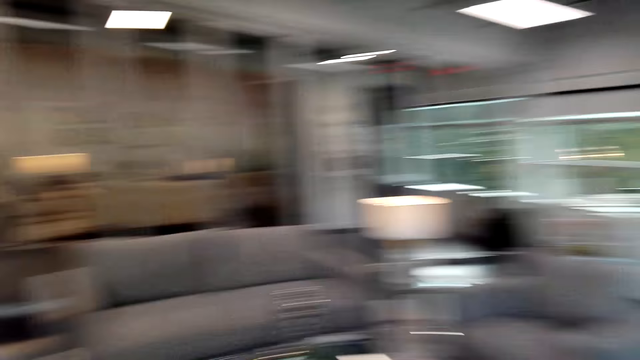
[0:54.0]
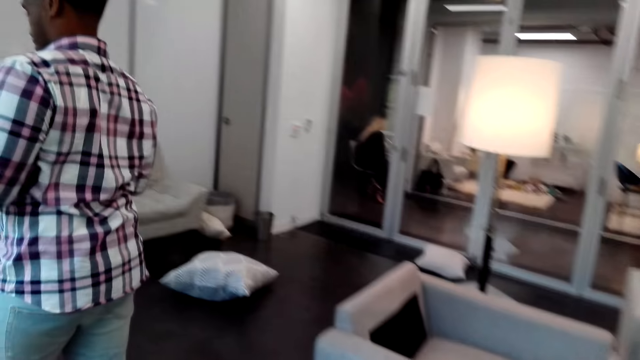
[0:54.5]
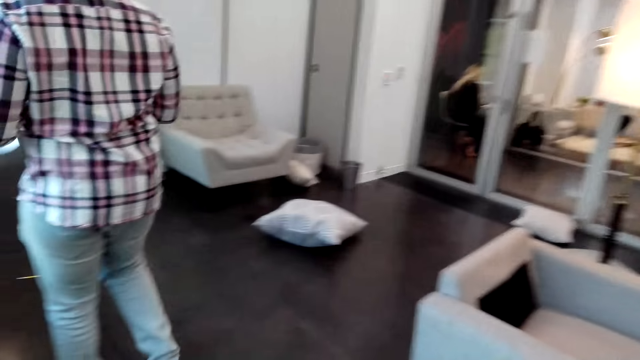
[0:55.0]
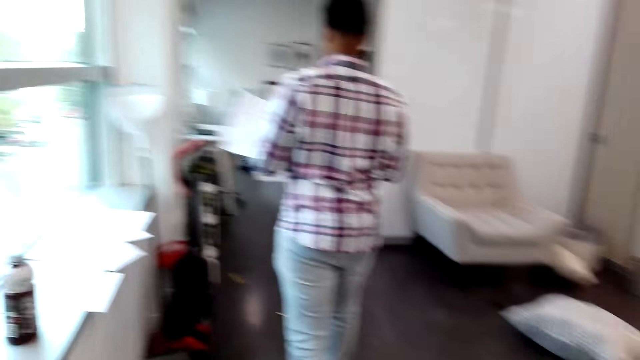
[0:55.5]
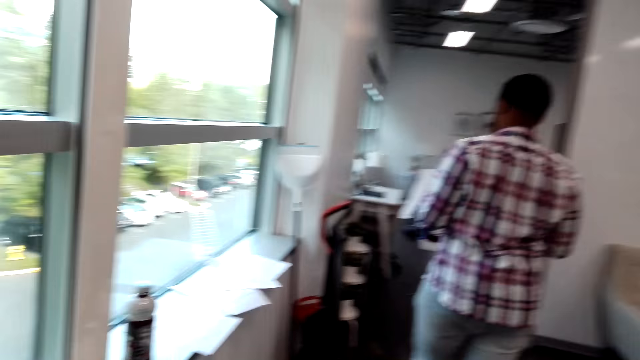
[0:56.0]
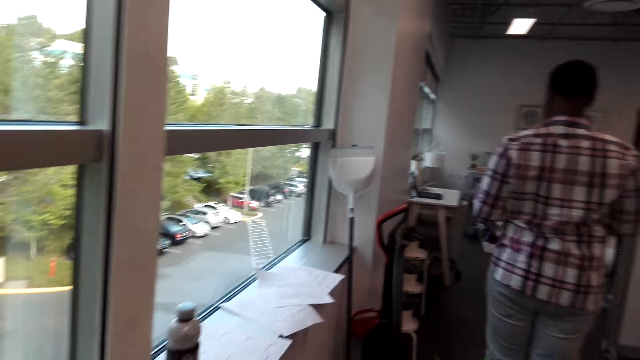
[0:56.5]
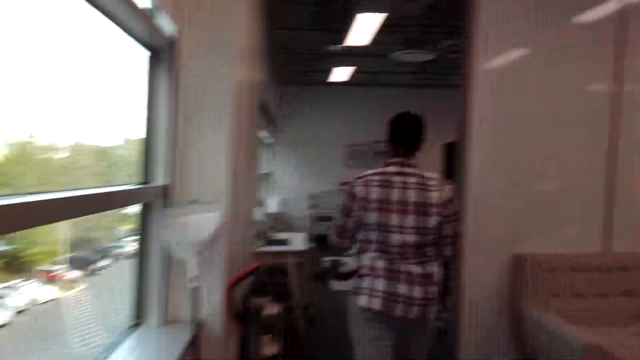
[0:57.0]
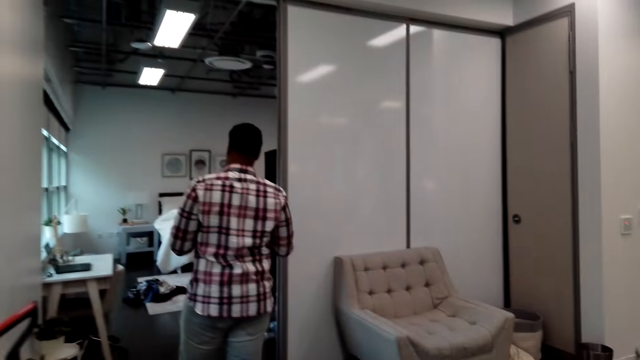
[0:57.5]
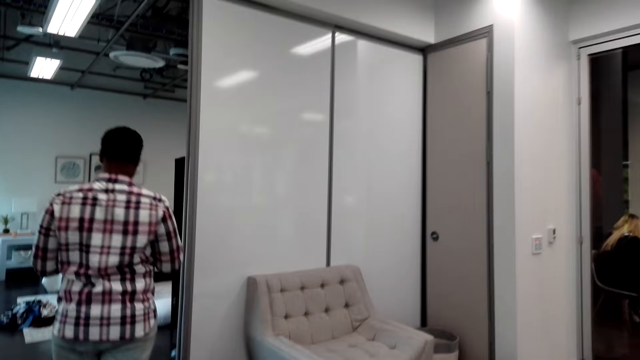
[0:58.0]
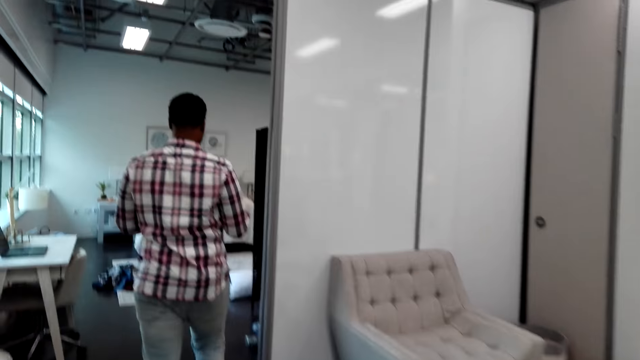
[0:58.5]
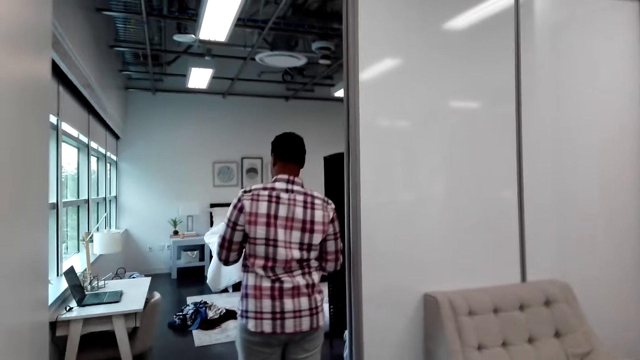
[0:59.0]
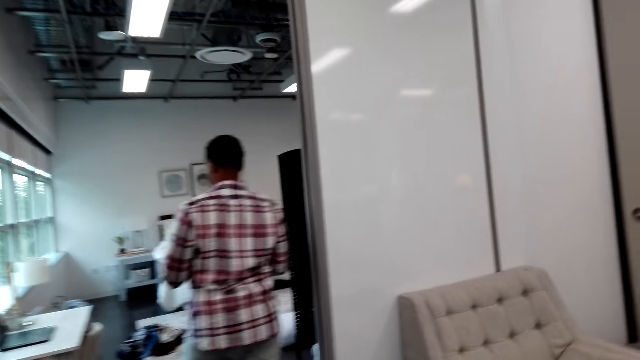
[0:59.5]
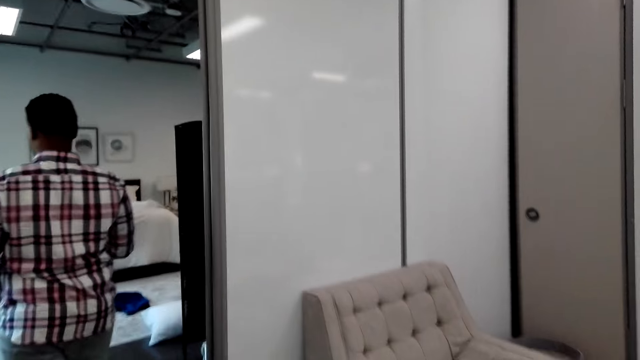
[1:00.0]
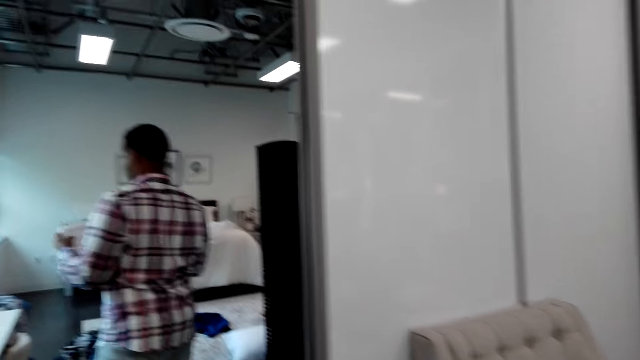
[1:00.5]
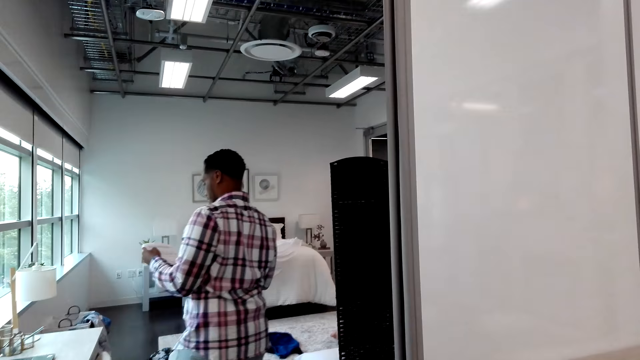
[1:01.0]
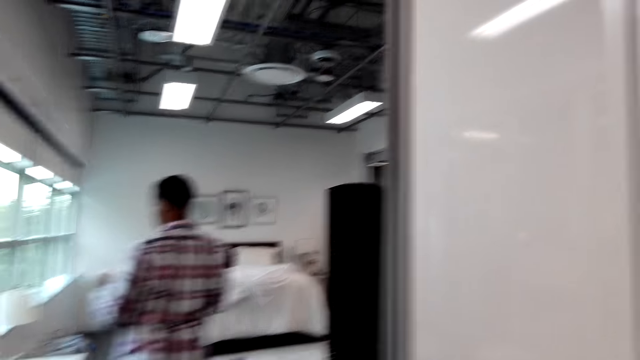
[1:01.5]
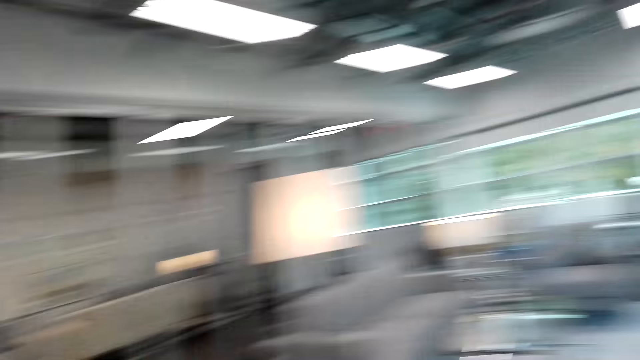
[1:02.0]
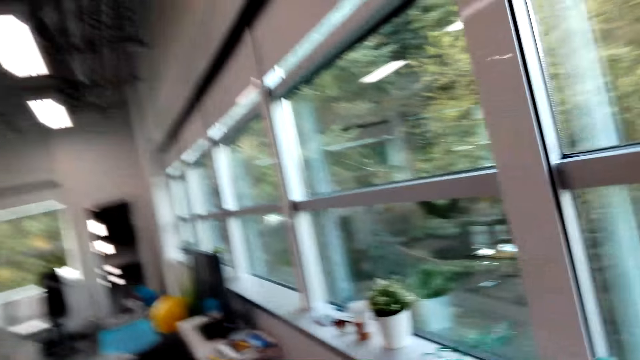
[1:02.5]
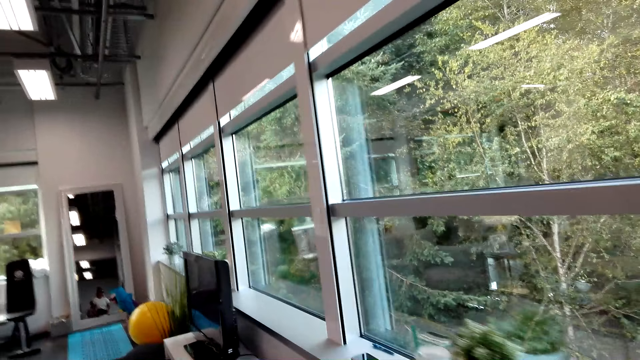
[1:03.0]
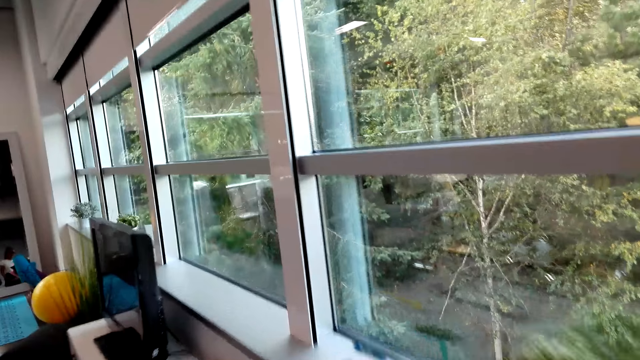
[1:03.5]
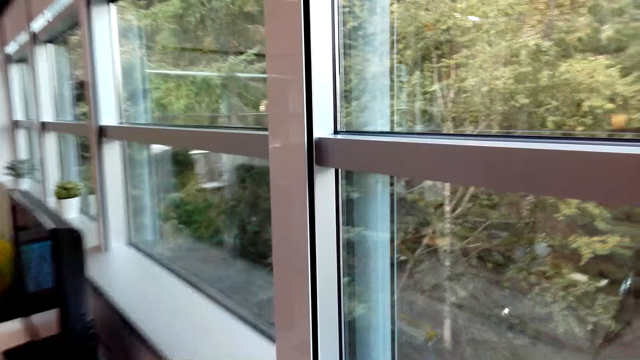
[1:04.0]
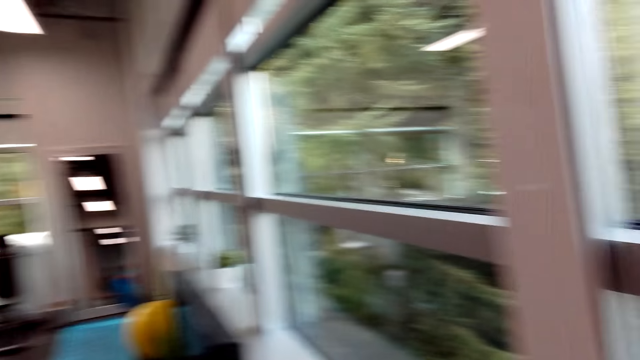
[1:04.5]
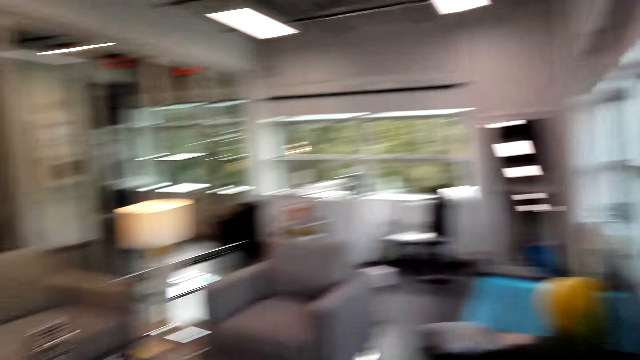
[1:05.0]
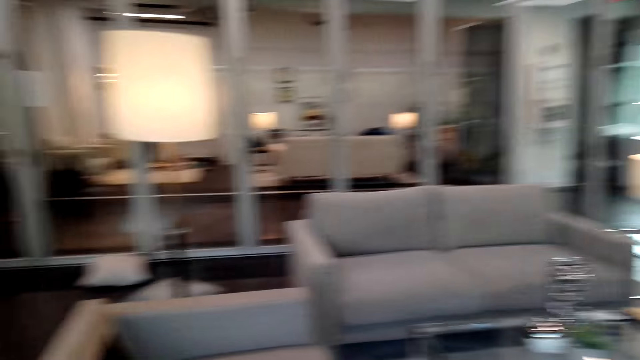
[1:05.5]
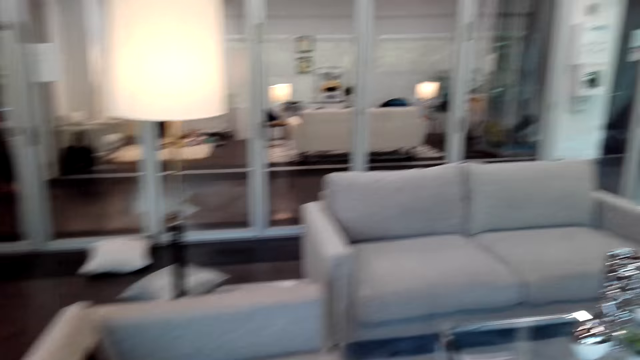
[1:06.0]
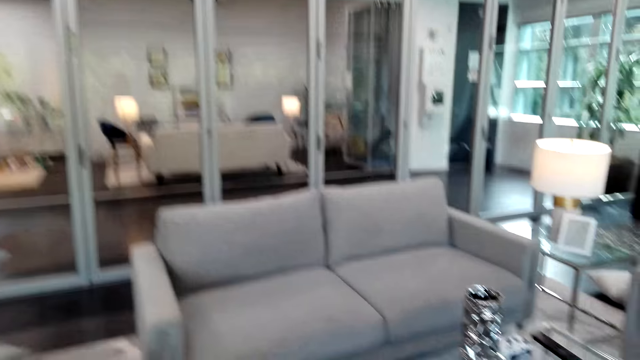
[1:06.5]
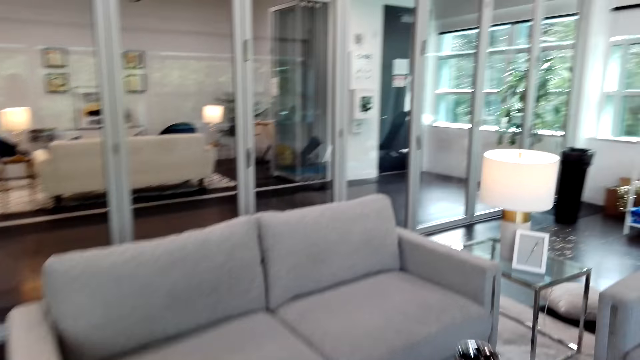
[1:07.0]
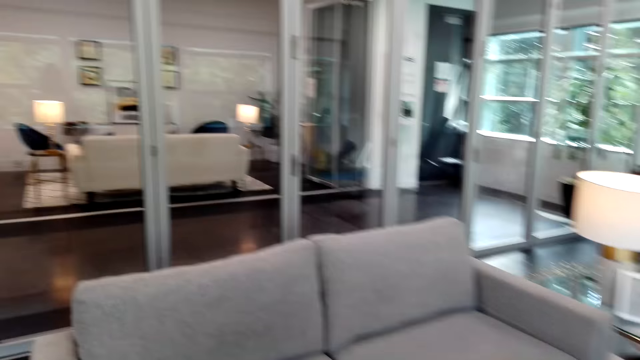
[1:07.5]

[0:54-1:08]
A man walks towards the window. The man converses with the camera wearer. The man walks around the house. The camera wearer turns around. They look around the house. They walk a few steps. They look around the house again.

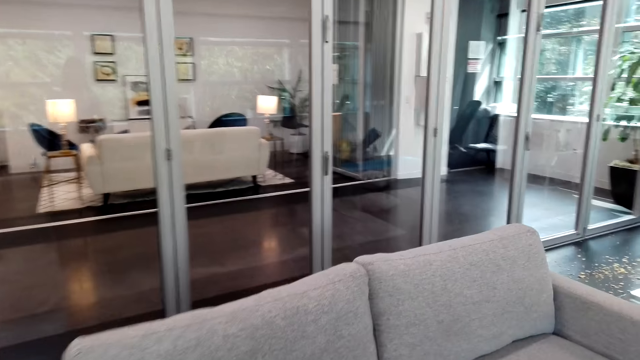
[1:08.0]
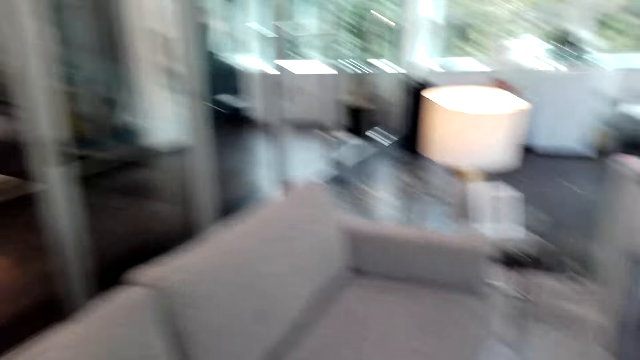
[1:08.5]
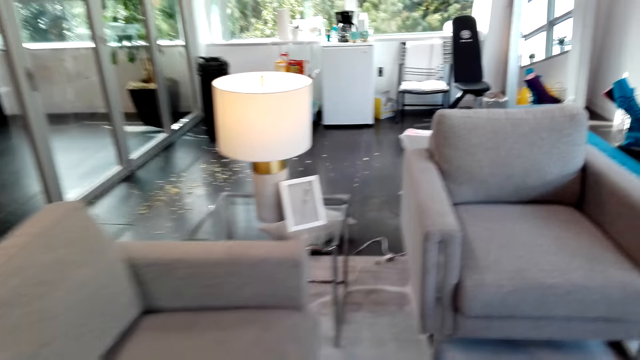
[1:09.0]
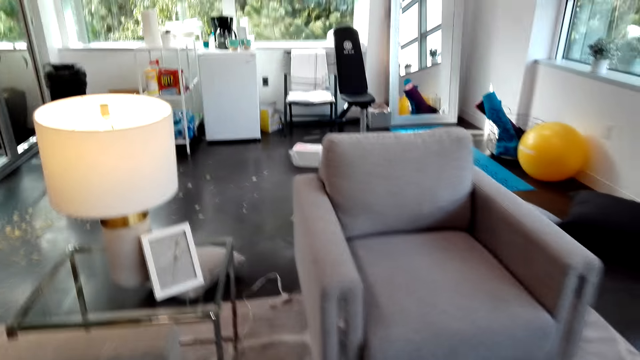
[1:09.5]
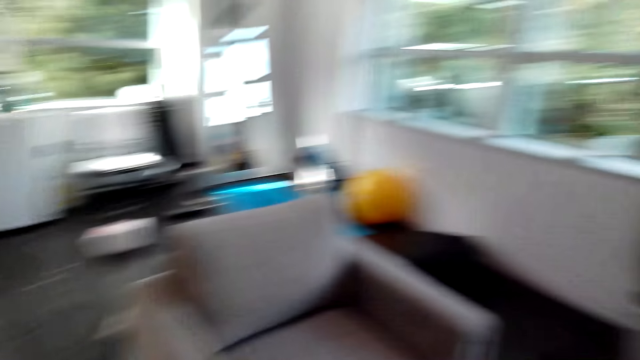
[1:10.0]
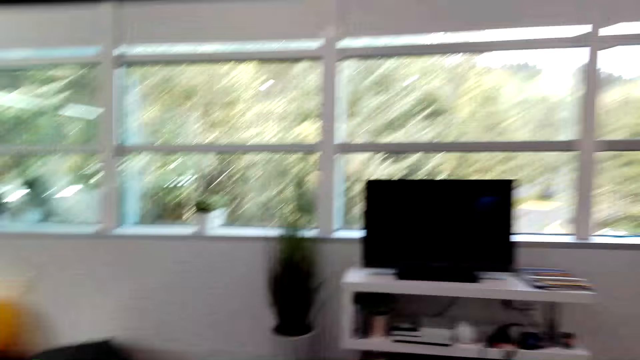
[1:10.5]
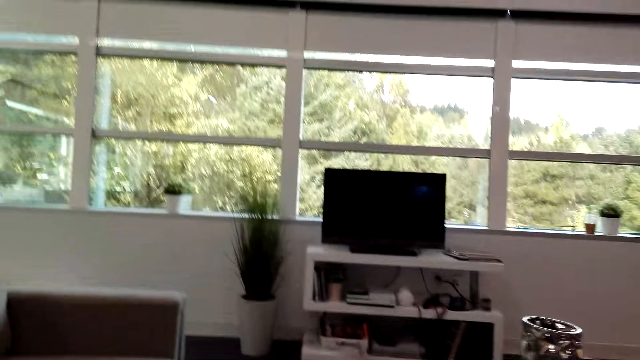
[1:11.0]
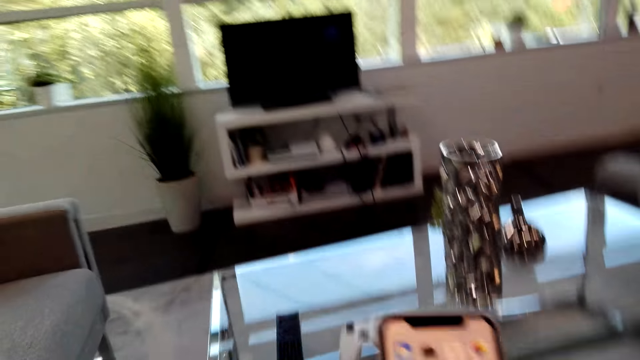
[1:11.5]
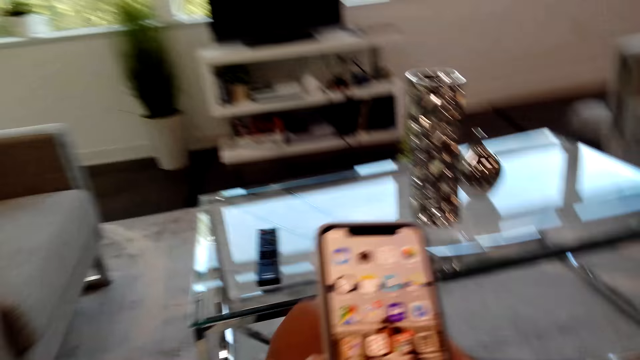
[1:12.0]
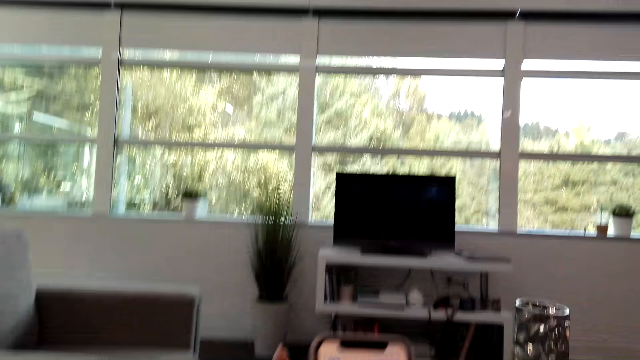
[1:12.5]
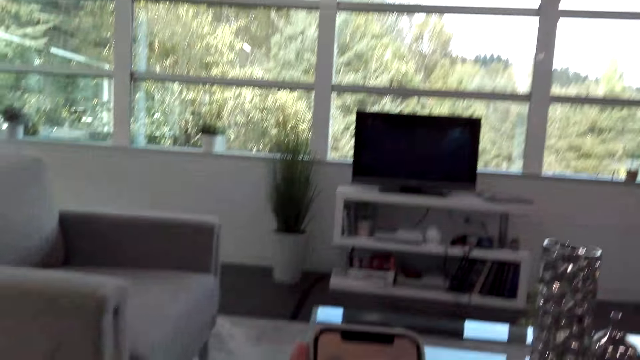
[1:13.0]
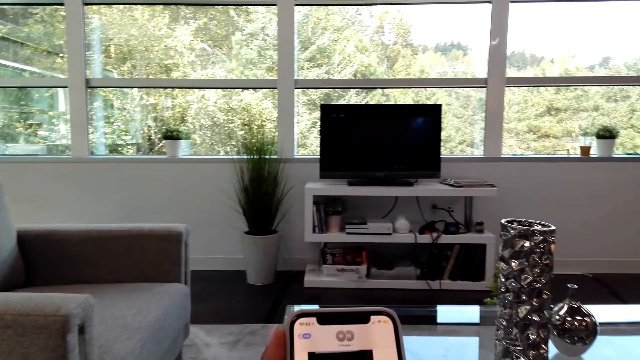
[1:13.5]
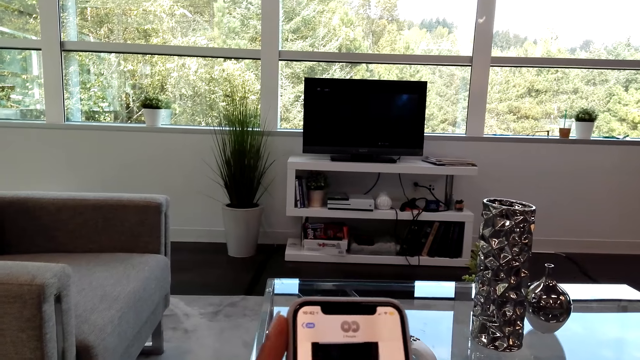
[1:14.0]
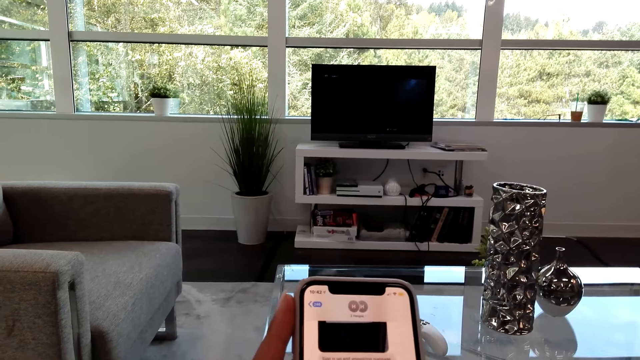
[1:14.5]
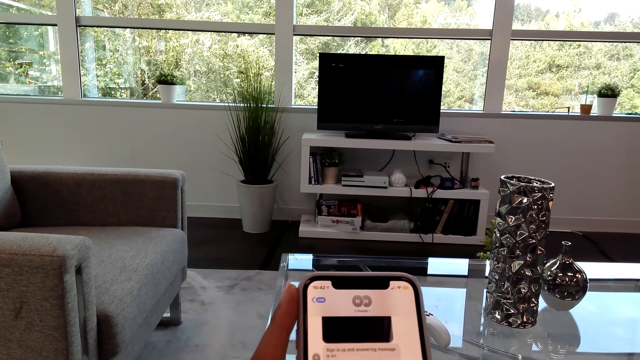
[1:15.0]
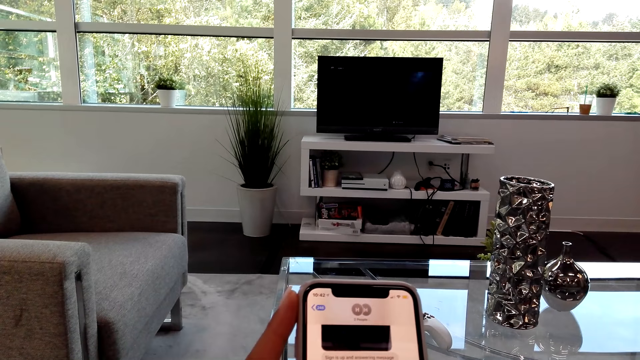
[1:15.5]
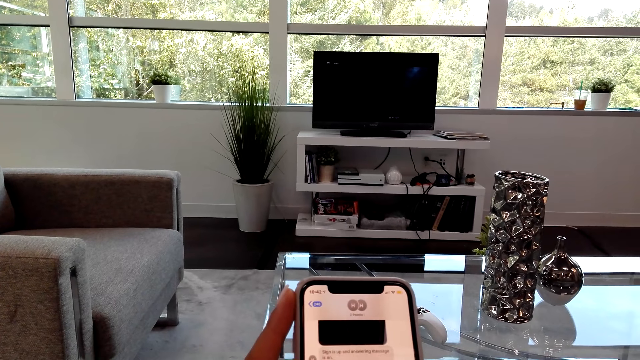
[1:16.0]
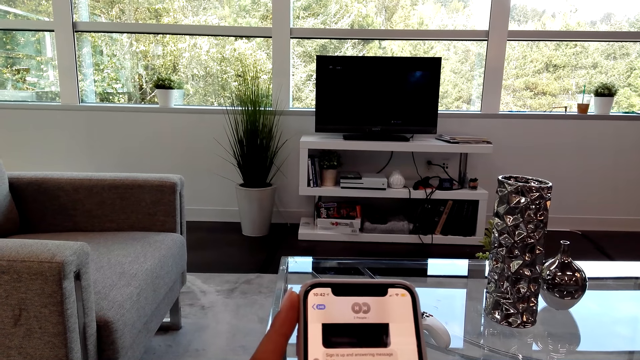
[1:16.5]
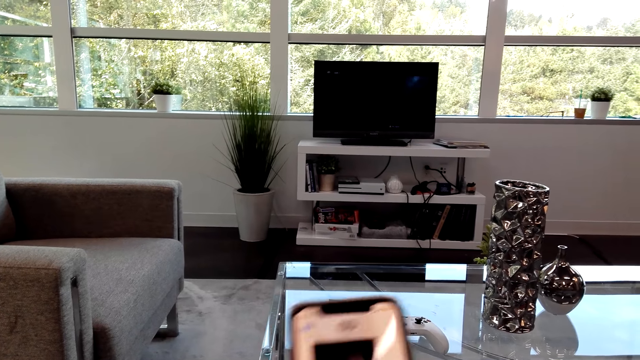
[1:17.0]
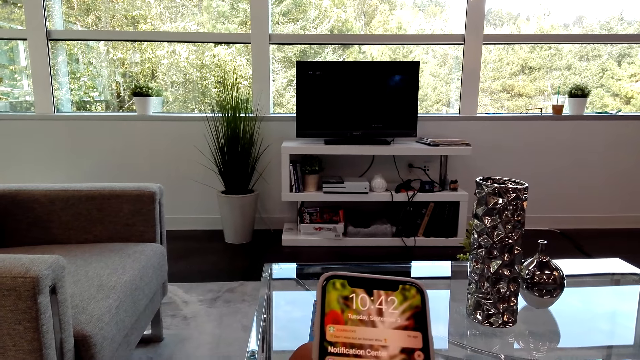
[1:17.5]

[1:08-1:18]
The camera wearer walks in the room. She operates her phone. She converses. She looks at her phone. A man converses with the camera wearer.
